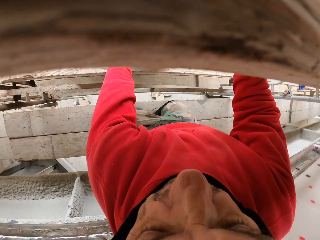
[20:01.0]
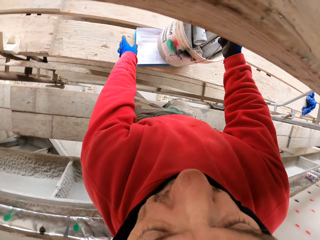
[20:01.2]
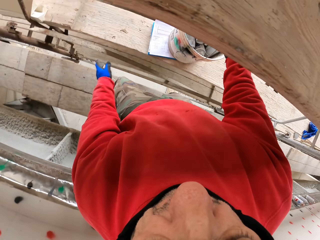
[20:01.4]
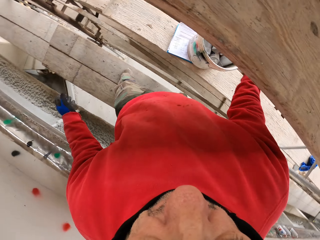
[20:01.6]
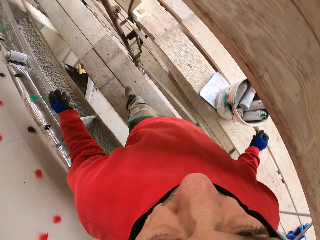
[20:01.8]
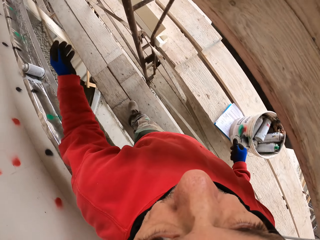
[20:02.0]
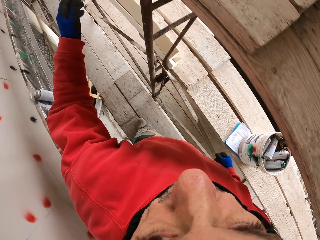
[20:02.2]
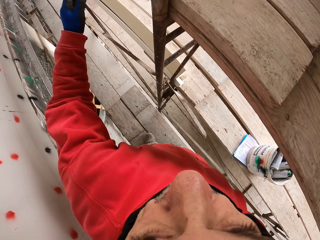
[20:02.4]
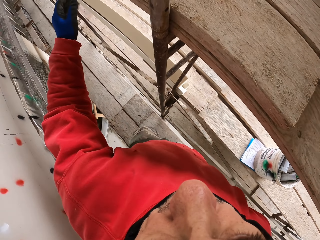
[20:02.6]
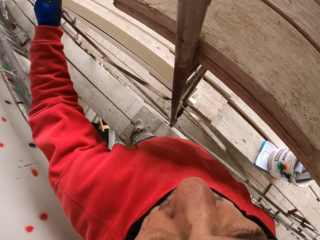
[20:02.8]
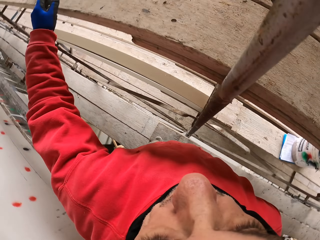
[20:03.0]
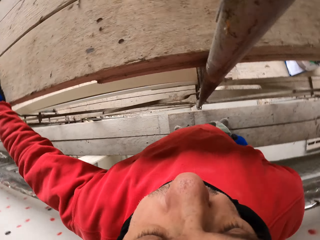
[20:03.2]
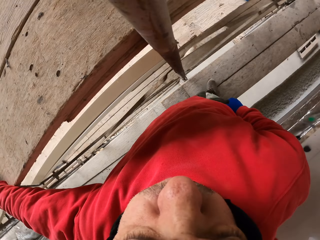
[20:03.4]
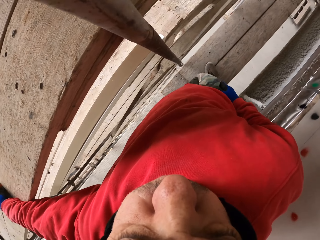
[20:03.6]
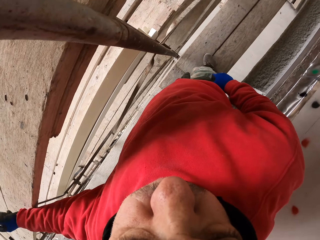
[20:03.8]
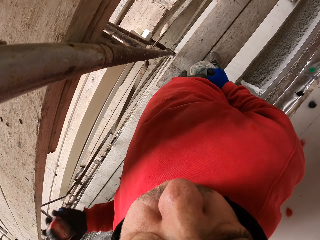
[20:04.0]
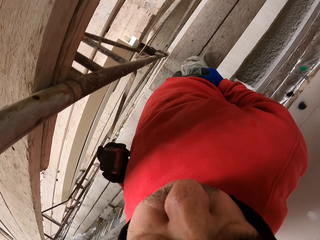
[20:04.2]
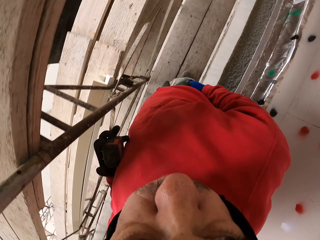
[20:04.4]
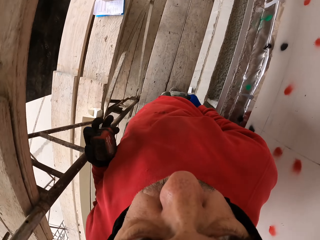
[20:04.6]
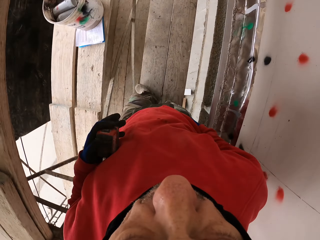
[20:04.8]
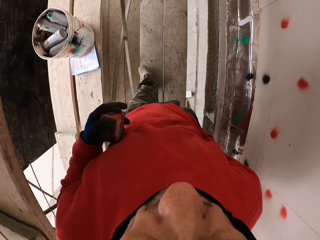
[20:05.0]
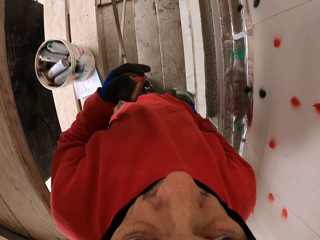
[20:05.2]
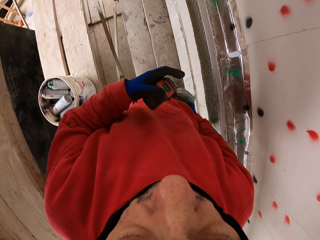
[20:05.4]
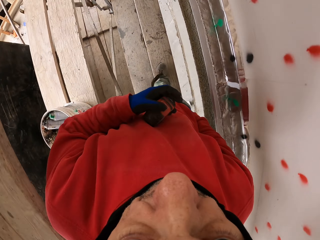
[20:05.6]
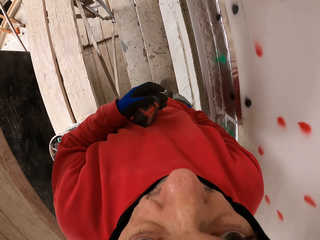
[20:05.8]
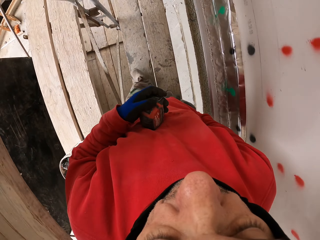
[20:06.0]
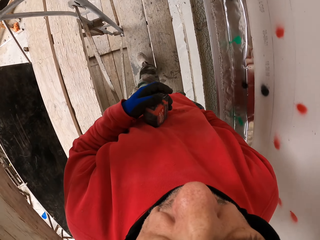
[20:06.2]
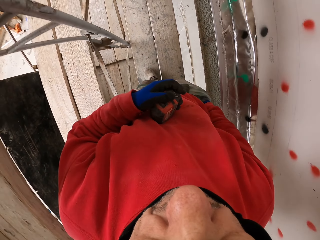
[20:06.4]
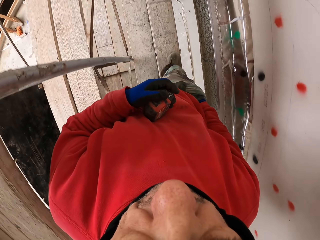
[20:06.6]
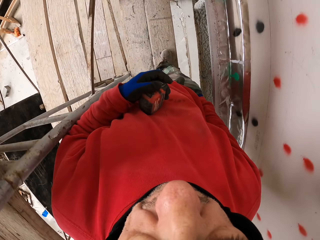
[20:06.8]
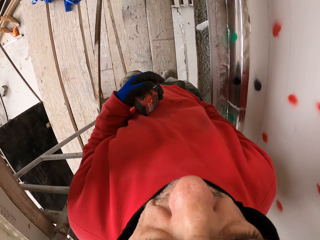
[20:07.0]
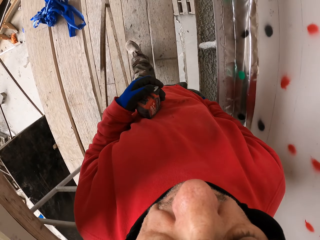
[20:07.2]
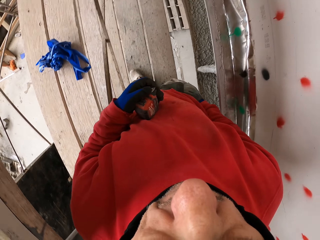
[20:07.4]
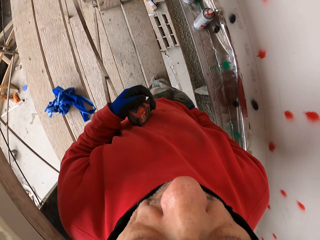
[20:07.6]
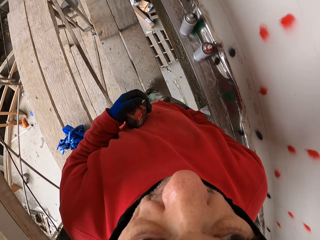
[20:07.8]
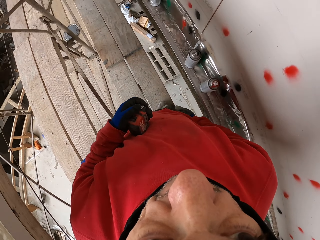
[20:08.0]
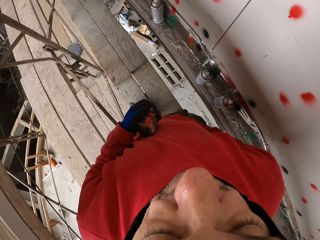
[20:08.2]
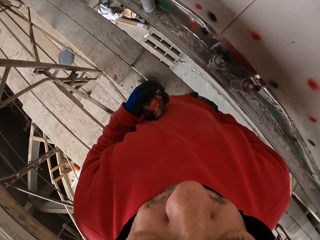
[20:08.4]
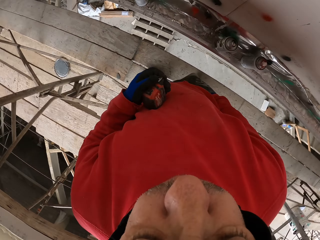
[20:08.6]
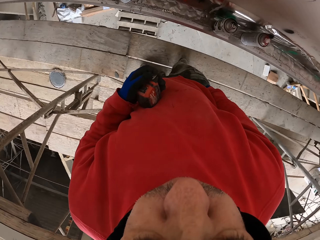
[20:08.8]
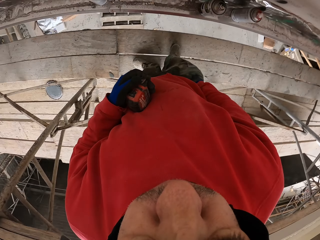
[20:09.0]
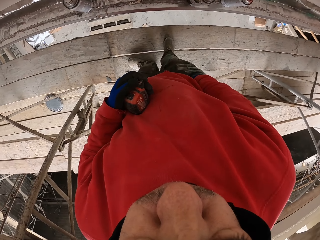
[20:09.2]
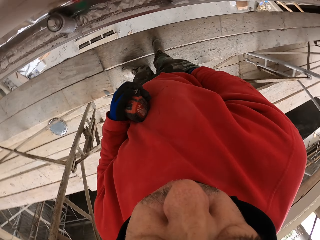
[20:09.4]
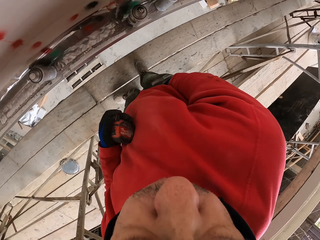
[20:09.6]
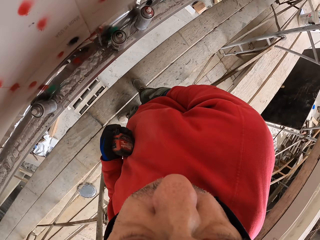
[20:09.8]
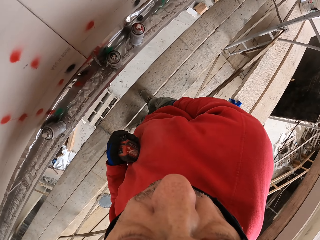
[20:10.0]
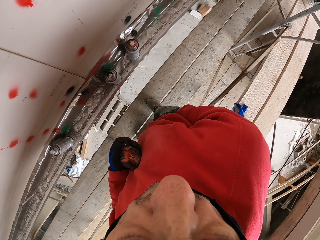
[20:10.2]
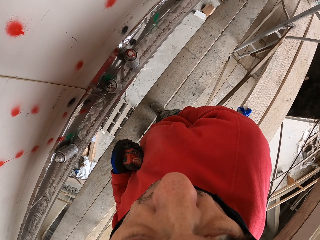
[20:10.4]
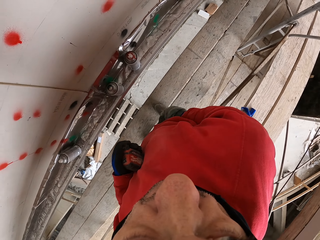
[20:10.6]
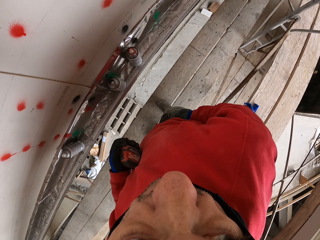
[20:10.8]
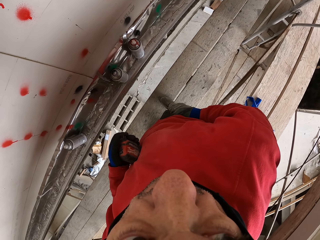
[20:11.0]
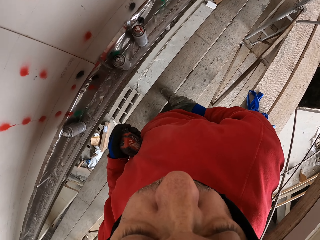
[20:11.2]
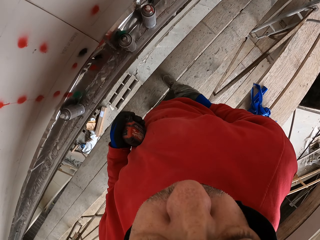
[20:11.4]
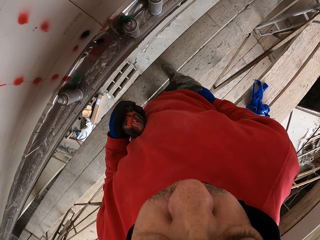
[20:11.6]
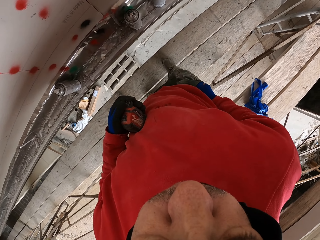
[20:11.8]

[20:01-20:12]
The camera wearer puts the book and bucket down. They walk around the corridor. They pick up the tape measure. They walk with the tape measure, look around, and put the hand in the pocket. They look around.

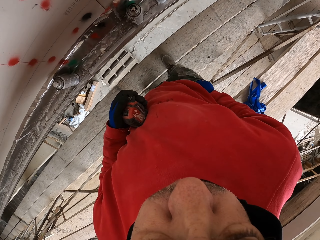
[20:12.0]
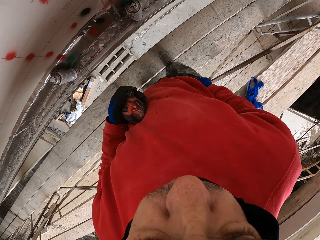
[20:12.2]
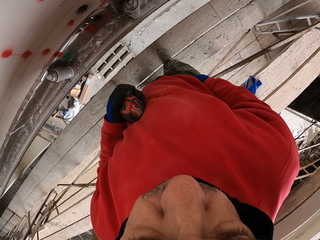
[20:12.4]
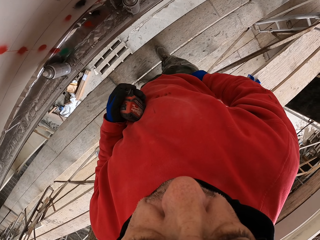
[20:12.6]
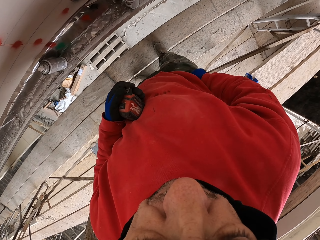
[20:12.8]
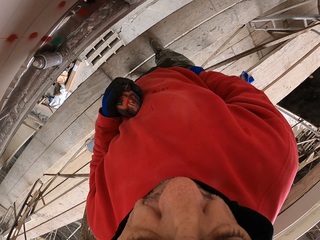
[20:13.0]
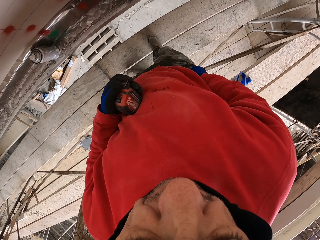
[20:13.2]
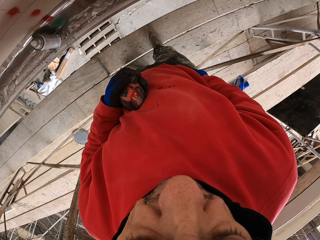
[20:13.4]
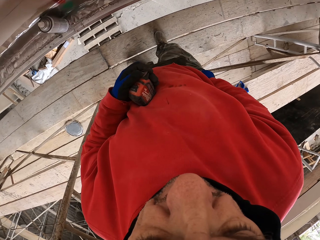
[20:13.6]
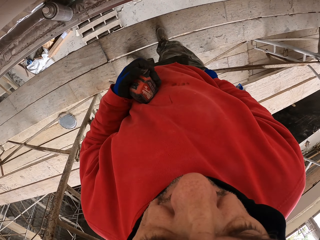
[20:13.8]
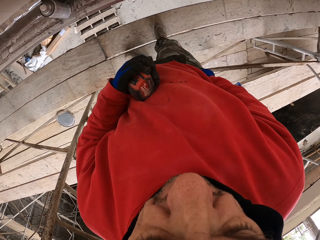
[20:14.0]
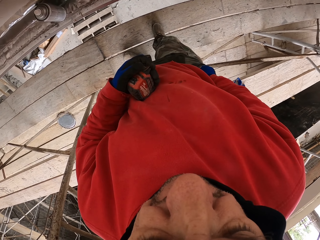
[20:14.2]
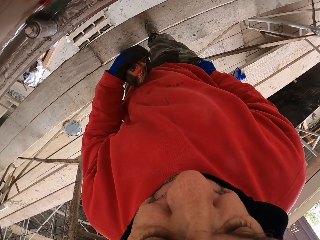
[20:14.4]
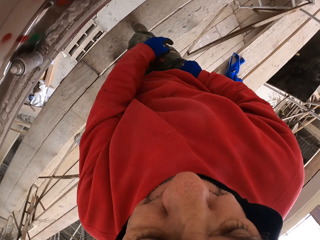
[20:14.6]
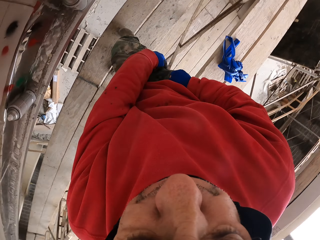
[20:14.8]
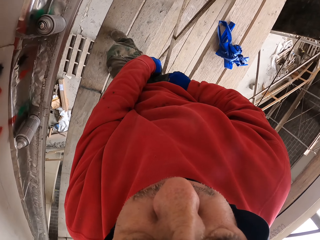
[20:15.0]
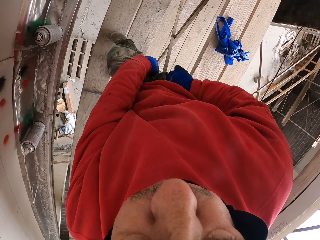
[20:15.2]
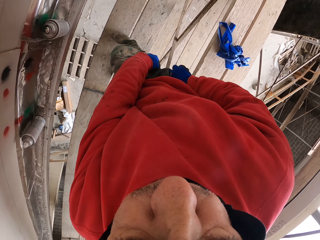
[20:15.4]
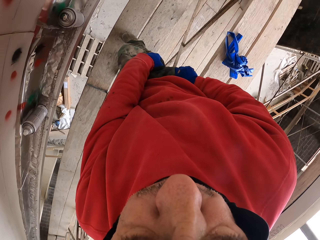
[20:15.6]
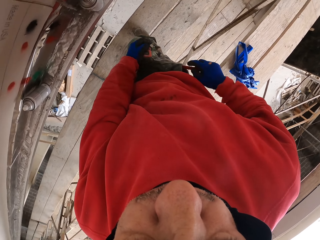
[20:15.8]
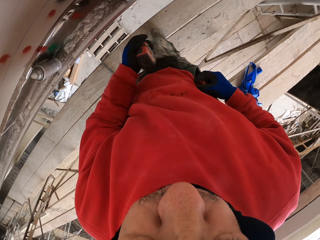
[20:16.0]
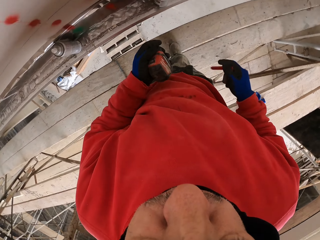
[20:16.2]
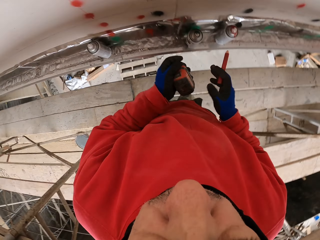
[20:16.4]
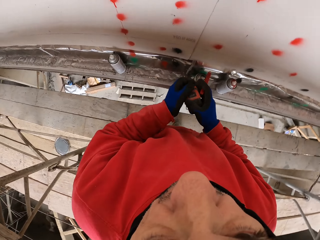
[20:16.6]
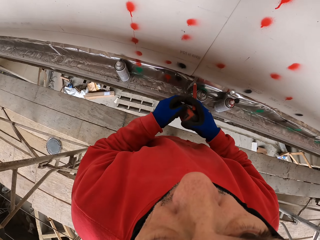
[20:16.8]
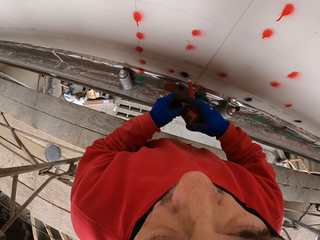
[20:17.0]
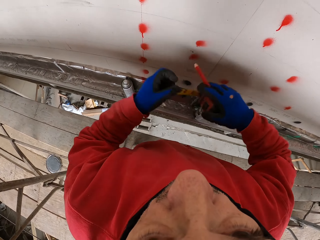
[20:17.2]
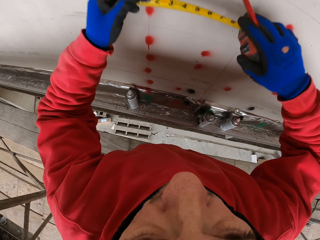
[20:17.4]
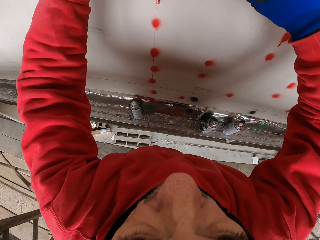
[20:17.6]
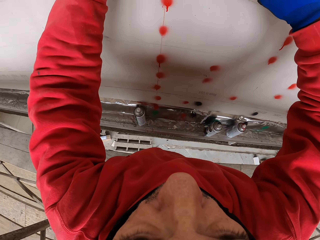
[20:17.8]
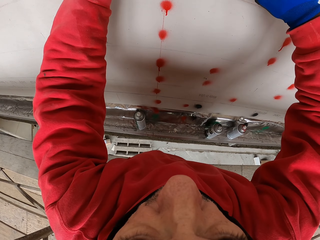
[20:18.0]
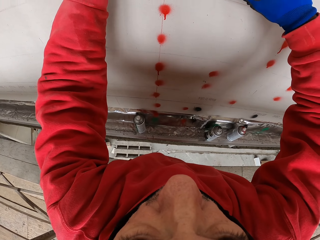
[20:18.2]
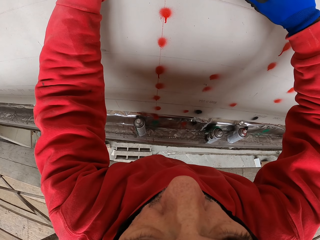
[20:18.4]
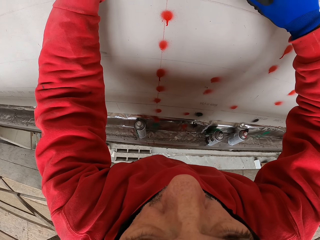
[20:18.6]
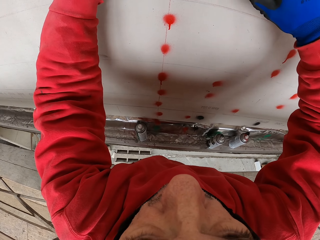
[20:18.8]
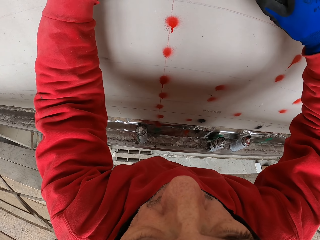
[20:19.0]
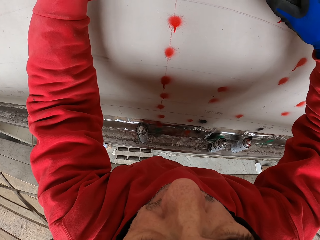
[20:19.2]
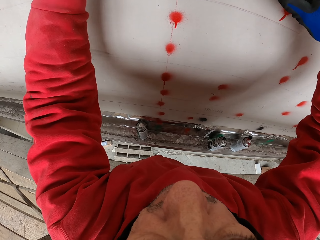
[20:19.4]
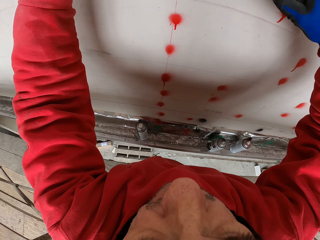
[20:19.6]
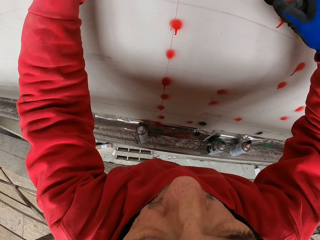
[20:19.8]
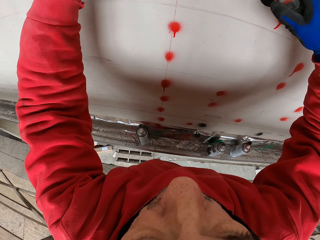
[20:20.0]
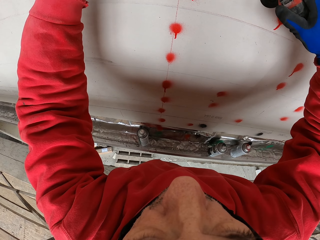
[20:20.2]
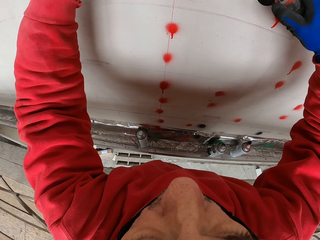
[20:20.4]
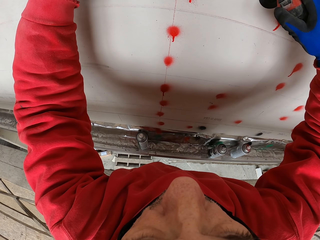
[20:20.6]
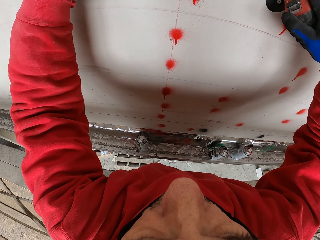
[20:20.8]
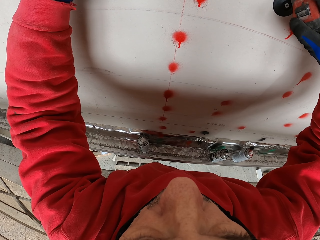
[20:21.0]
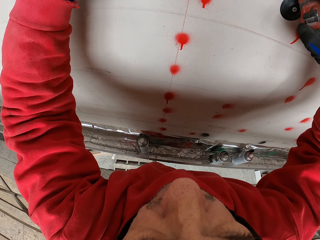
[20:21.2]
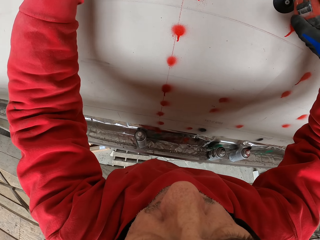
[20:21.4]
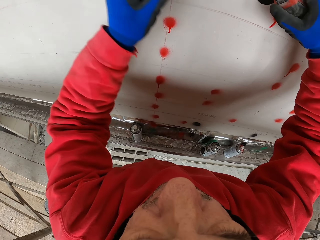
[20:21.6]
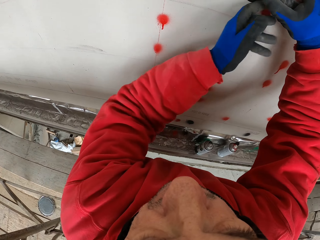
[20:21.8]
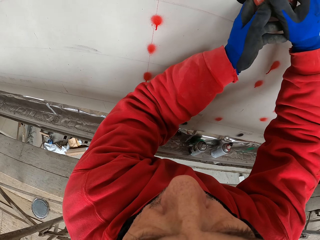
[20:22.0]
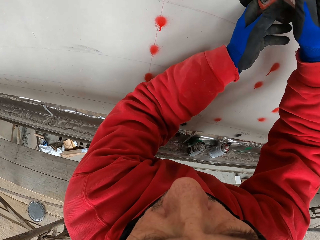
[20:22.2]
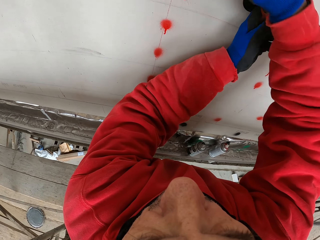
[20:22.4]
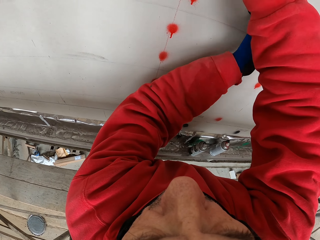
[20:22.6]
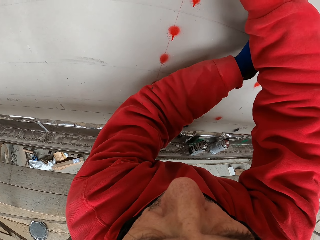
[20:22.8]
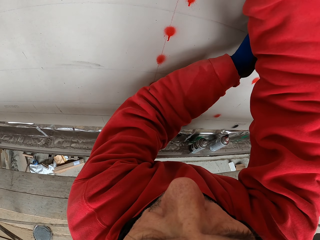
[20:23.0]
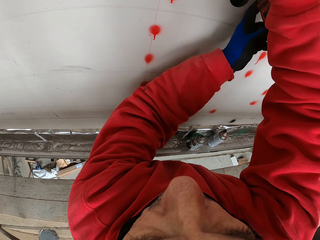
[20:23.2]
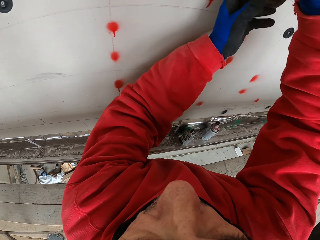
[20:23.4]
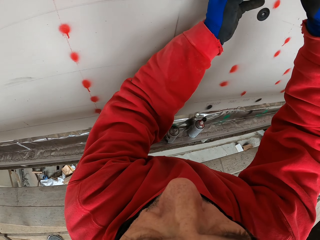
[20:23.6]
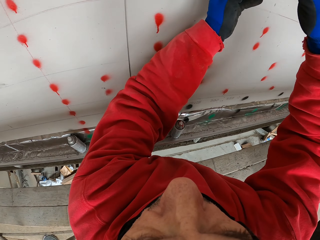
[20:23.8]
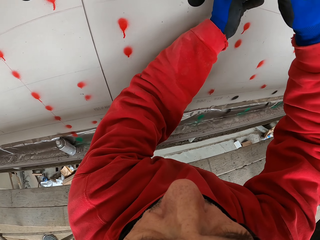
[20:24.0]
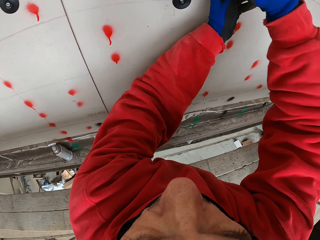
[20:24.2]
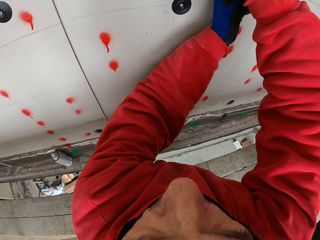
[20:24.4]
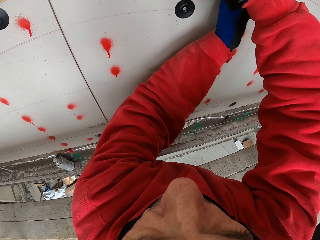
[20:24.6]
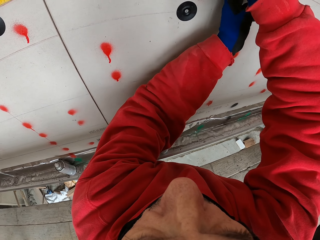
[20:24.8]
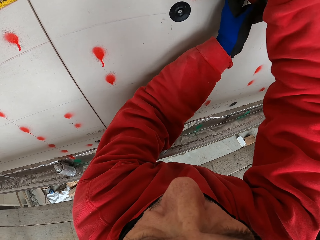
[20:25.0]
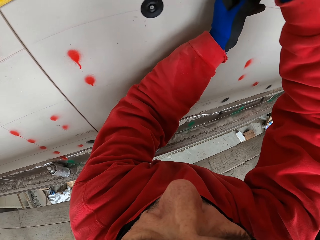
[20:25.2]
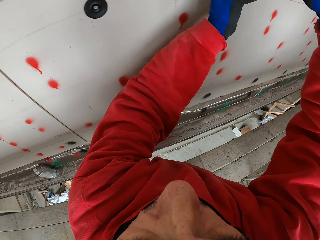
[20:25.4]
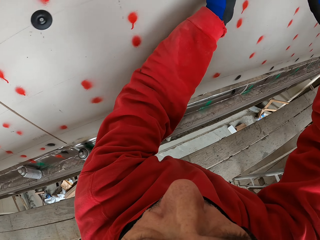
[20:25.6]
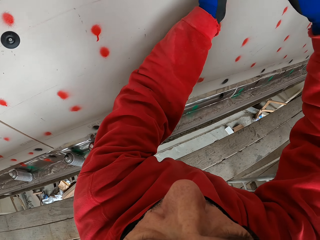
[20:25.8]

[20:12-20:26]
The camera wearer touches the pocket. They remove the pencil in the pocket. They measure the wall, mark the wall, and walk. They draw on the wall.
